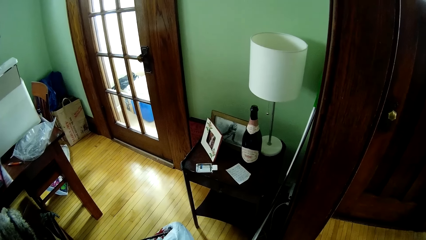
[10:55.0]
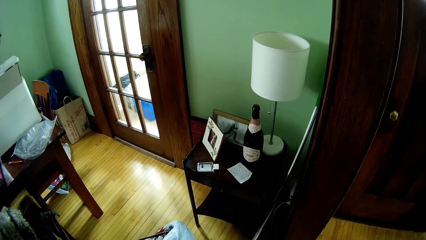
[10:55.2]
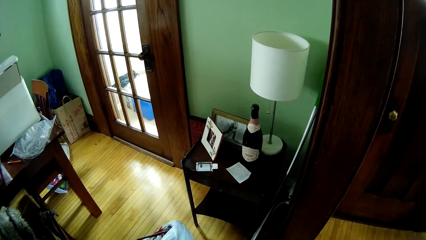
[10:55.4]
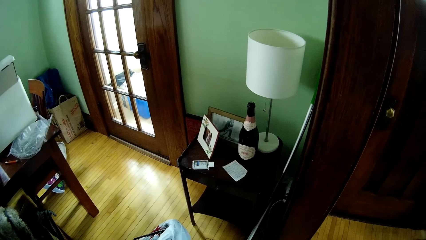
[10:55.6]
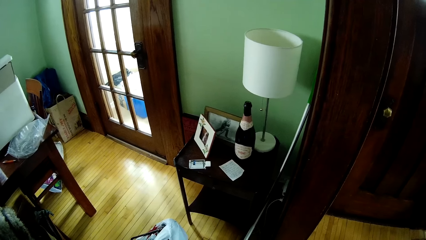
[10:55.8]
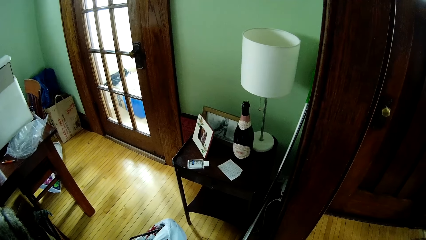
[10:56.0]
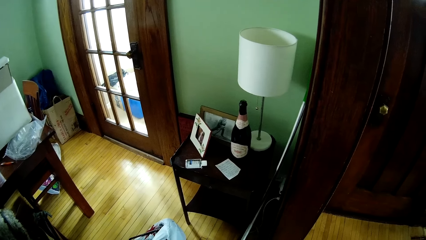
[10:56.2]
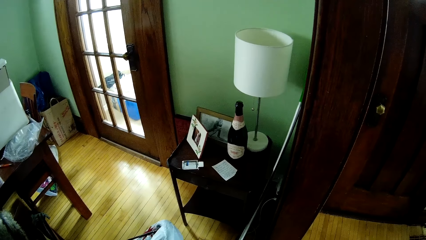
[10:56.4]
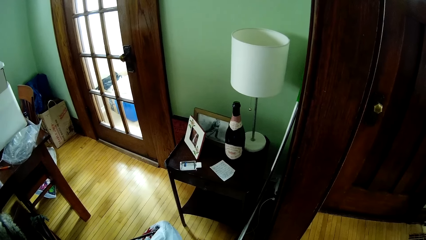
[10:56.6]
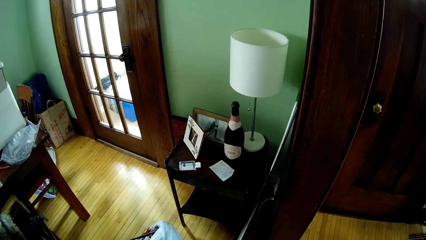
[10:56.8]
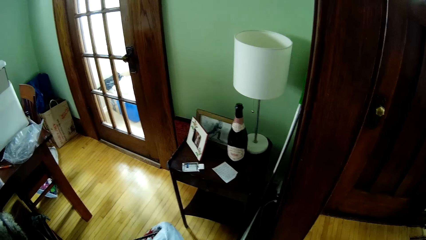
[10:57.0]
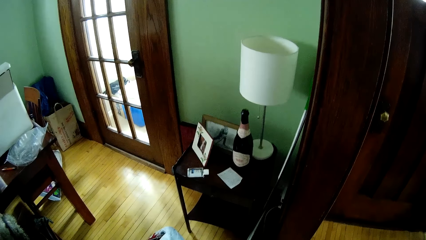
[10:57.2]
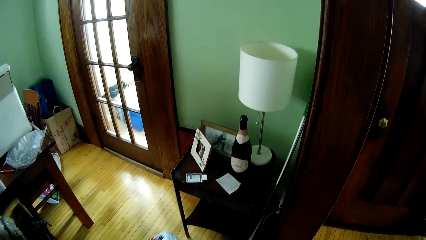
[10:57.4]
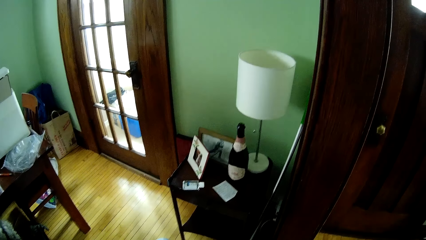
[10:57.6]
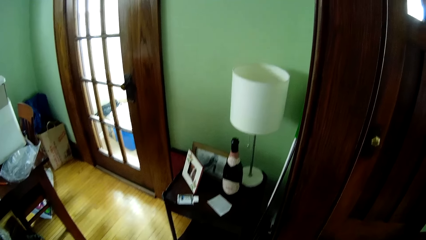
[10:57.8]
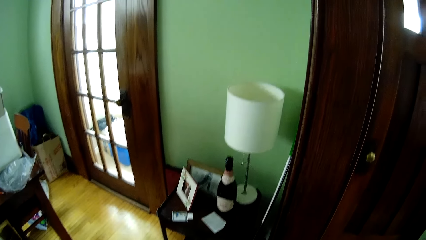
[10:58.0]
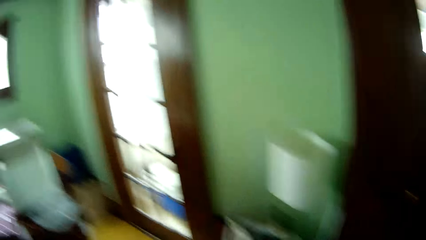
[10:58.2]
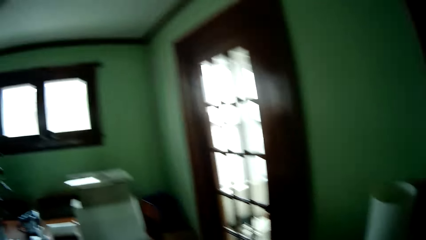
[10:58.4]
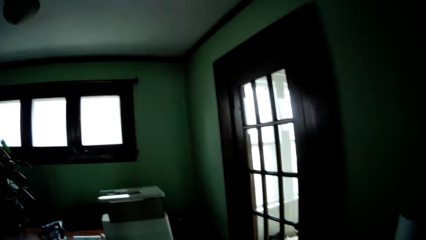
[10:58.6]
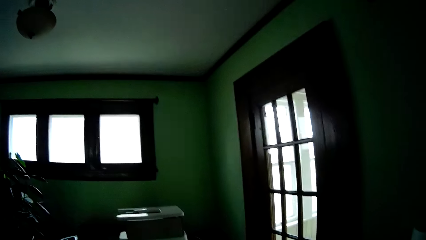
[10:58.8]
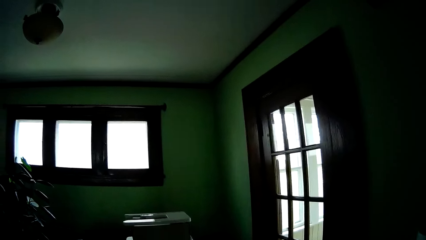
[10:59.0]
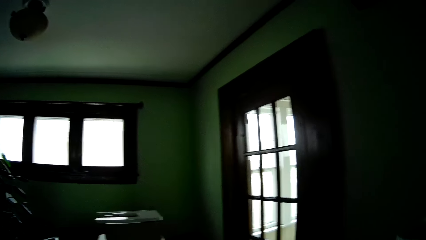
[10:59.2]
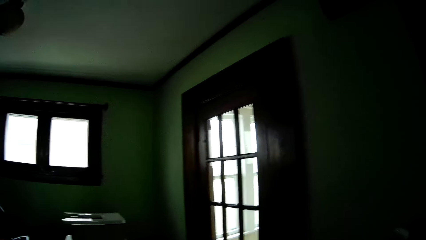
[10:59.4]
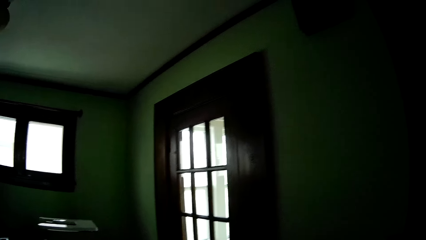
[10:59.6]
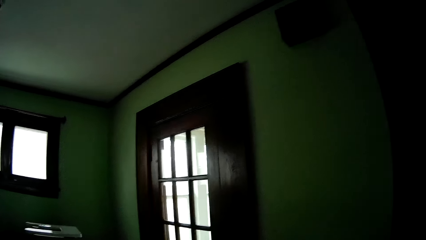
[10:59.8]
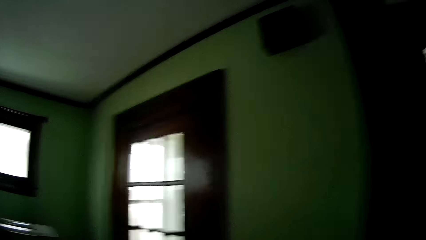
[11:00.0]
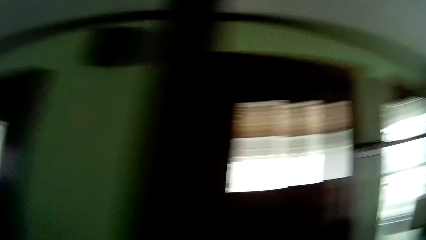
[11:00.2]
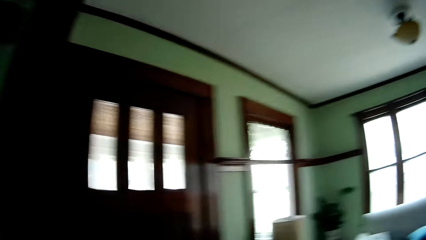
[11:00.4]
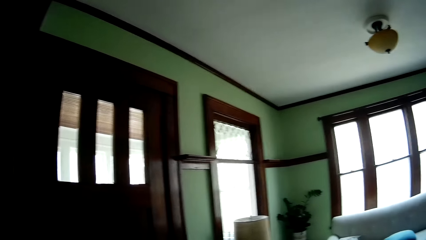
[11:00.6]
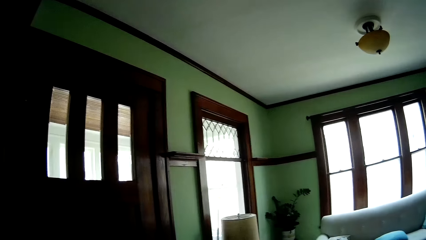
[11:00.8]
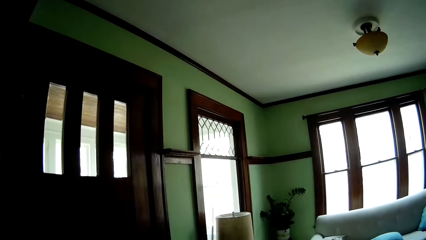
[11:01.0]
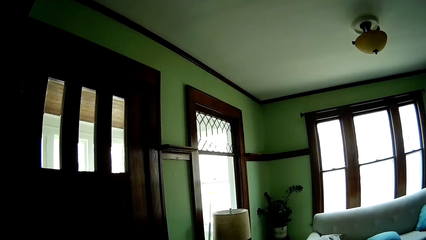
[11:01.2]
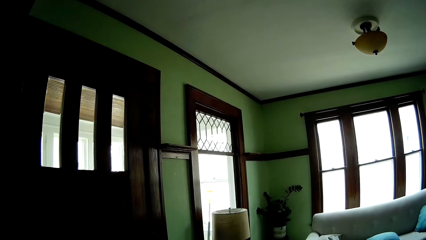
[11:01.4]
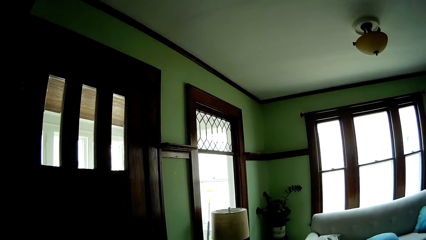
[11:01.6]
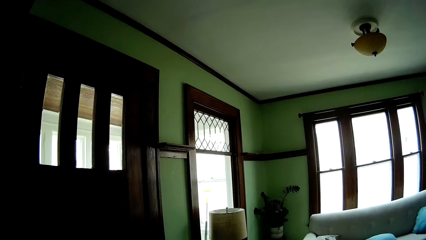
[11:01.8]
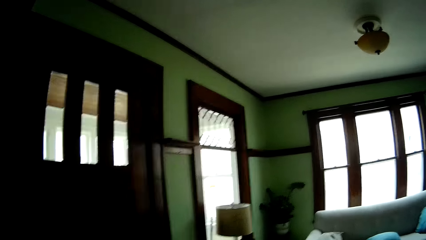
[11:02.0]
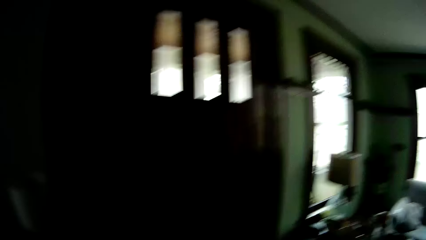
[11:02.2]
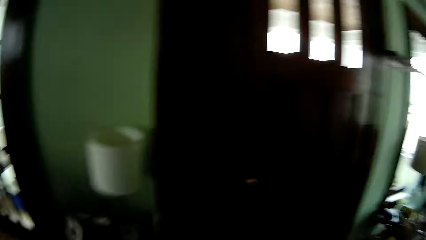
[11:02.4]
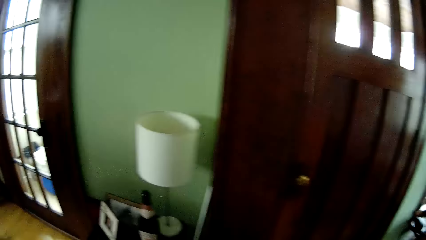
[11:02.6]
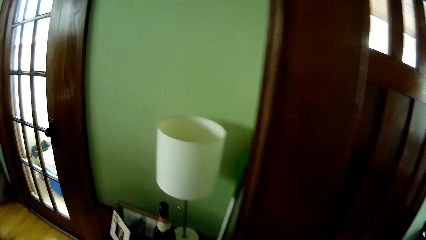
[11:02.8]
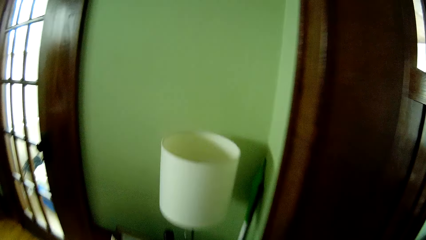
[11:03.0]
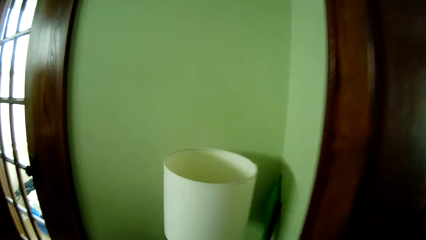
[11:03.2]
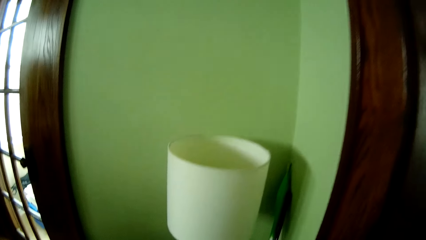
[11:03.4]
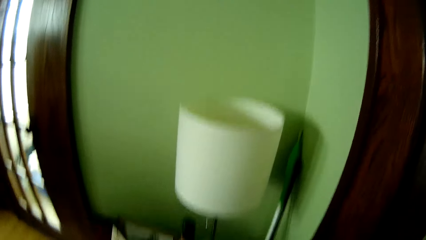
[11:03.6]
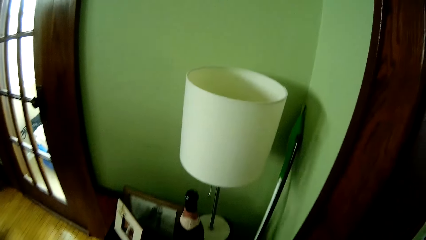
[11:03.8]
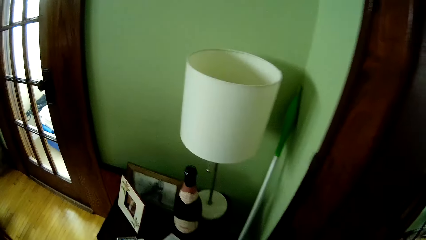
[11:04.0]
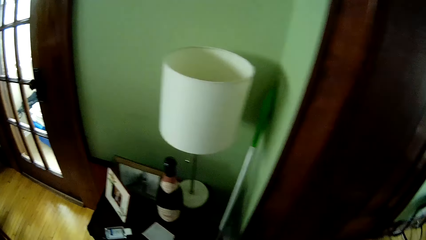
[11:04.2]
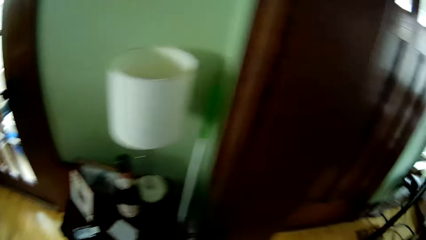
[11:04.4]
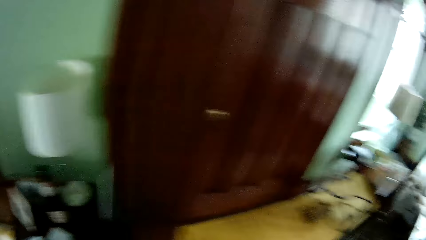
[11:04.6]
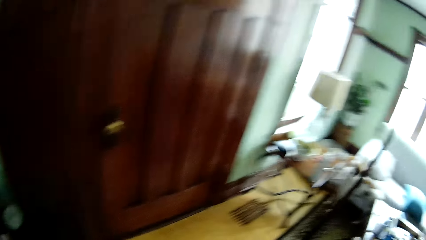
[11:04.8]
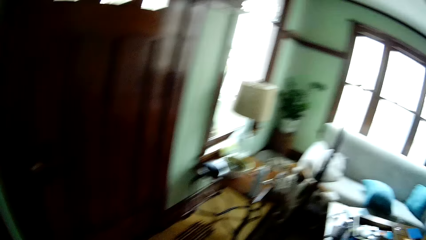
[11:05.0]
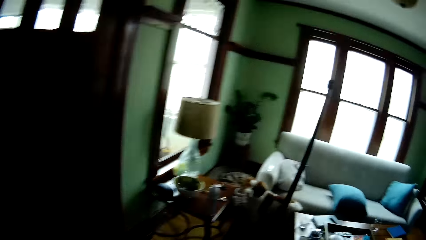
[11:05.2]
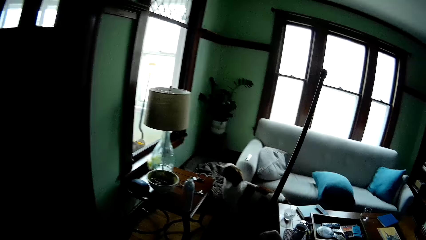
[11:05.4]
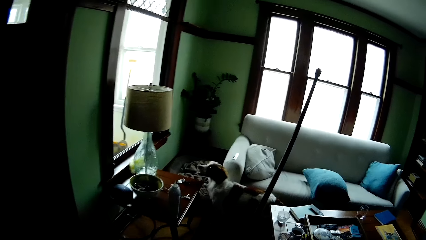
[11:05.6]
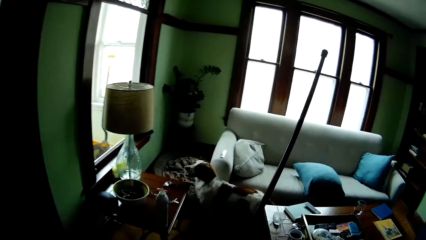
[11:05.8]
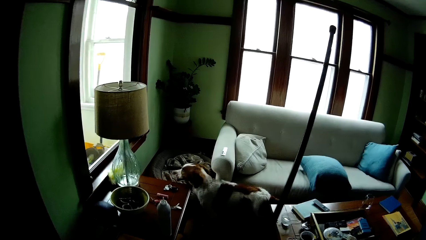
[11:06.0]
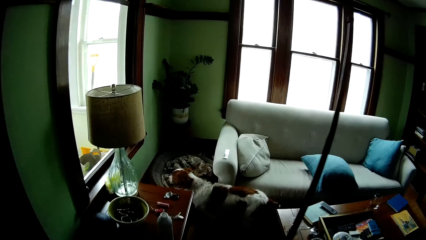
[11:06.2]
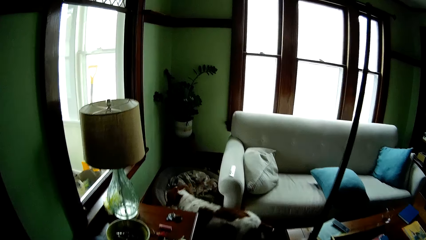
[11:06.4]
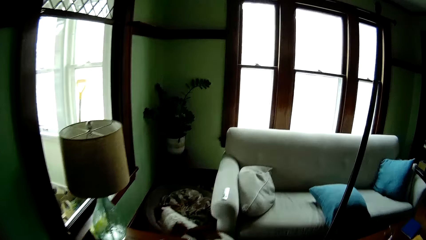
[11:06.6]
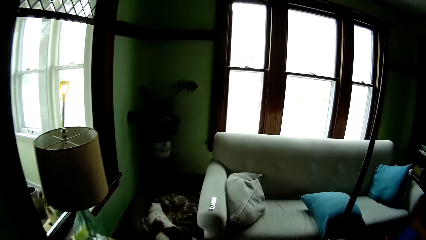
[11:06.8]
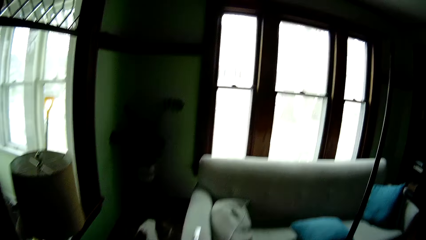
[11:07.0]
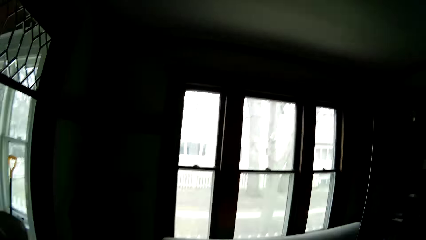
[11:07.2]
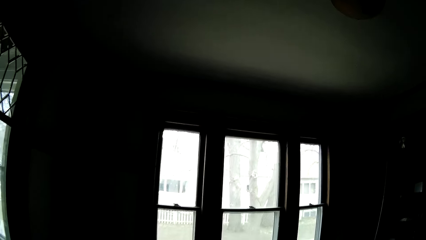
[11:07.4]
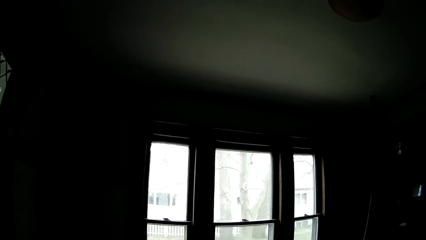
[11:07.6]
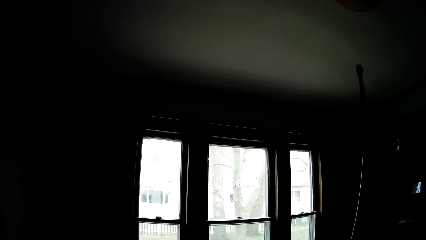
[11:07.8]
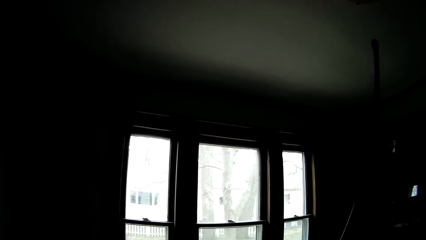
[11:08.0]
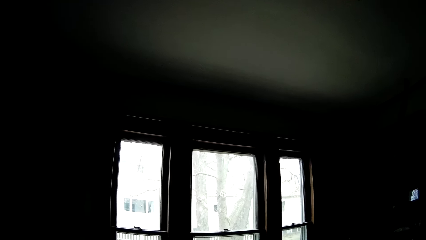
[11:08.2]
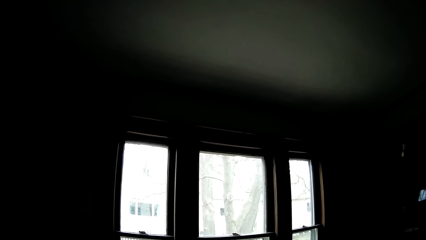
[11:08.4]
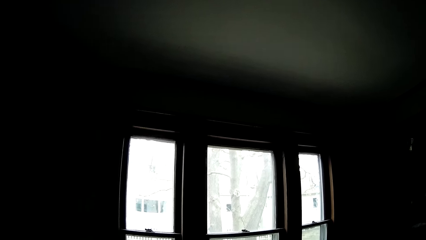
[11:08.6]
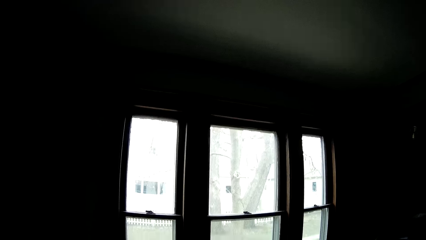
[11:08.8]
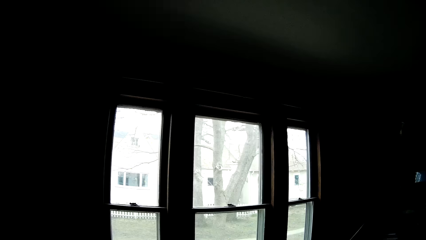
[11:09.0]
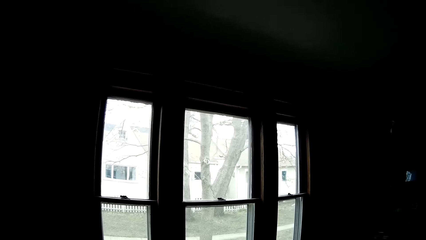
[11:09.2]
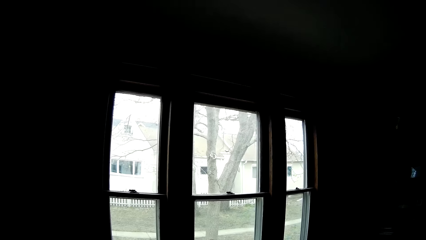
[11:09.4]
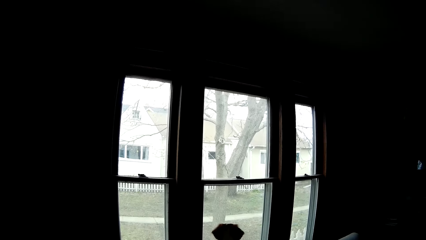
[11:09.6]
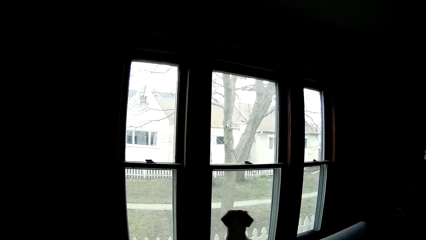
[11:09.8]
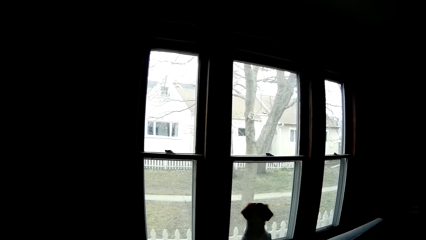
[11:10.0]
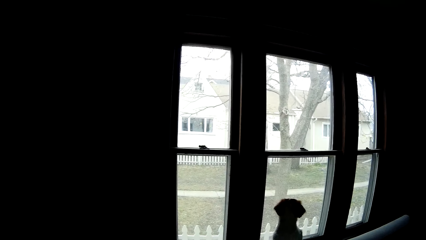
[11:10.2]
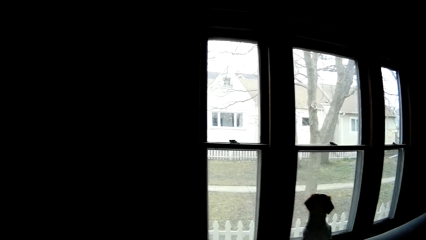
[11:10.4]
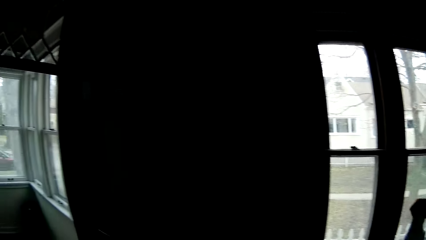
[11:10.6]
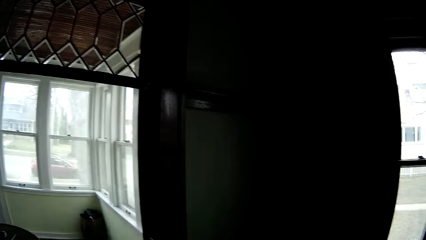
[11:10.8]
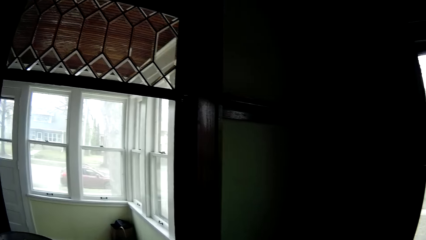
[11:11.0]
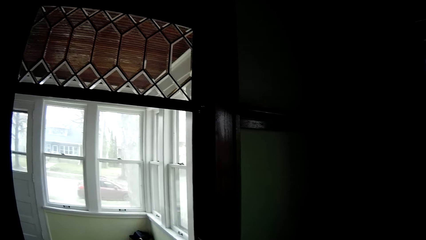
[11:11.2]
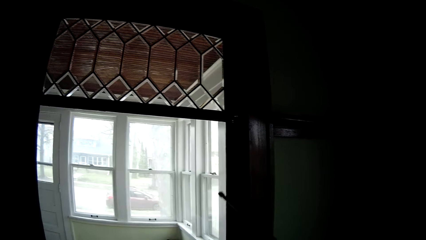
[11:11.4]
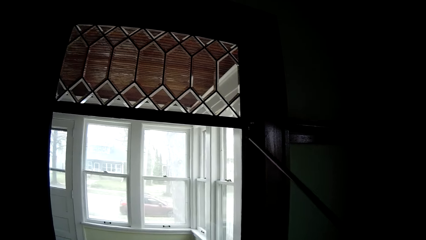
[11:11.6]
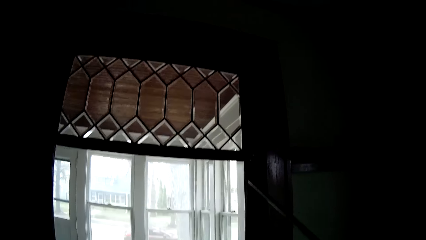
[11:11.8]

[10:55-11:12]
The camera wearer carries a curtain rod from the floor with his right hand. He walks around. He points at something.
